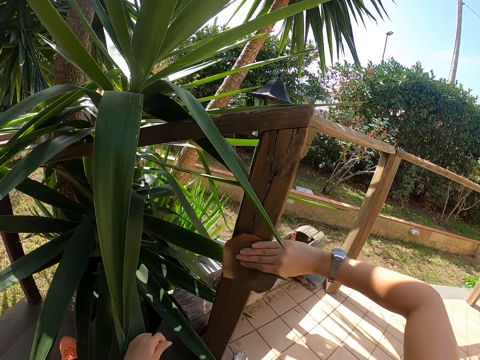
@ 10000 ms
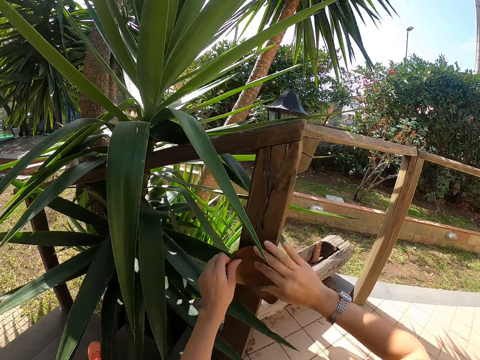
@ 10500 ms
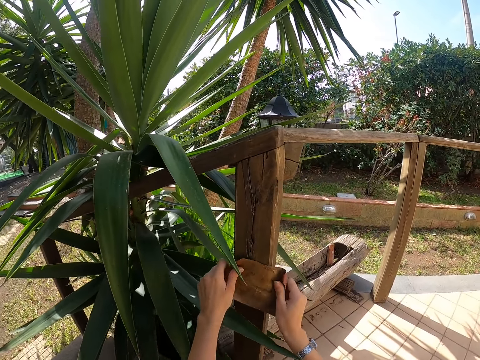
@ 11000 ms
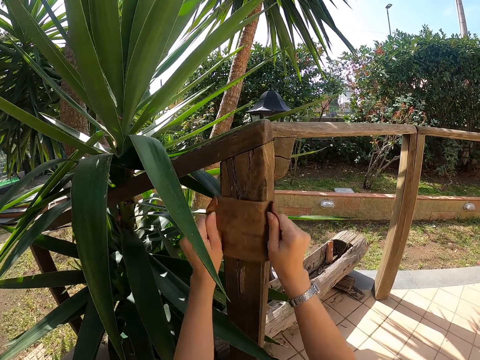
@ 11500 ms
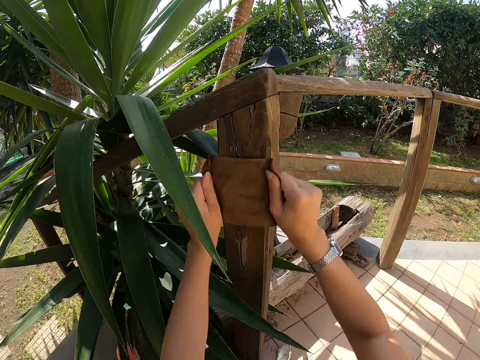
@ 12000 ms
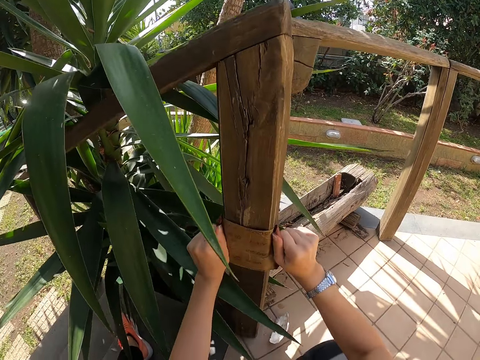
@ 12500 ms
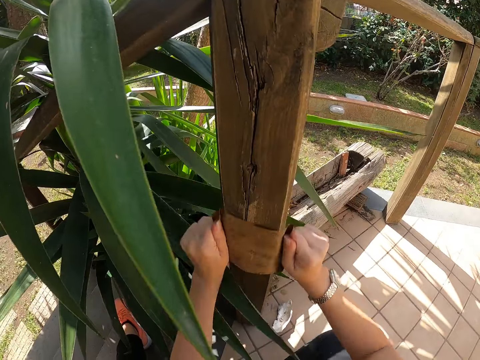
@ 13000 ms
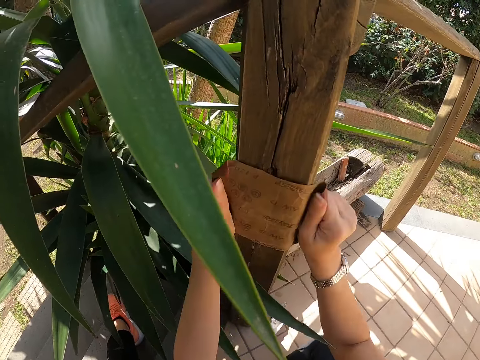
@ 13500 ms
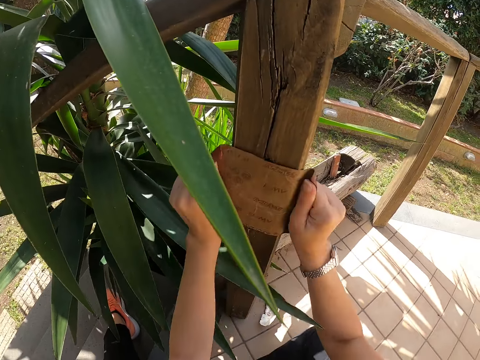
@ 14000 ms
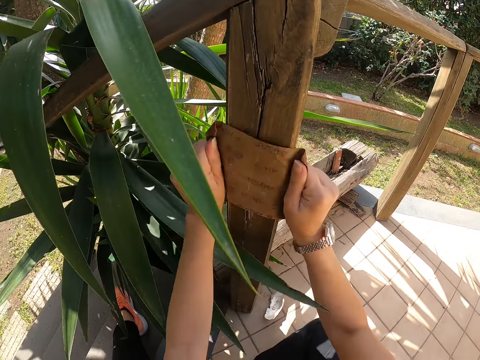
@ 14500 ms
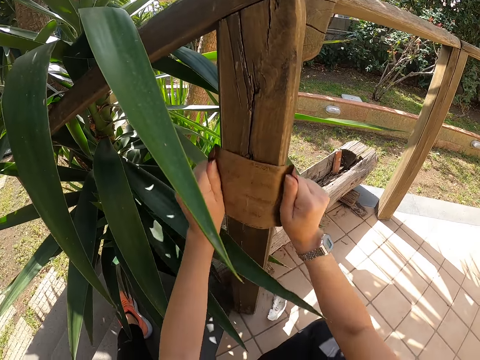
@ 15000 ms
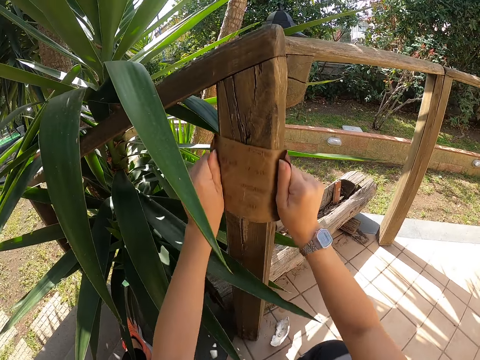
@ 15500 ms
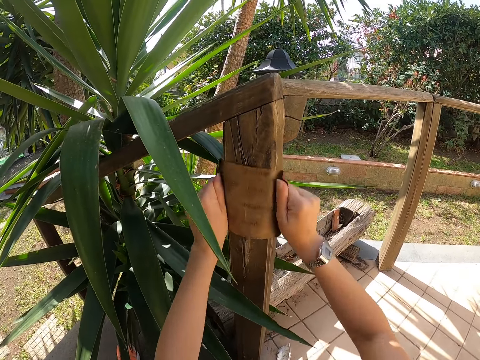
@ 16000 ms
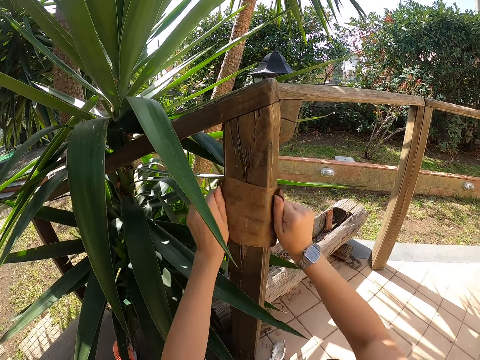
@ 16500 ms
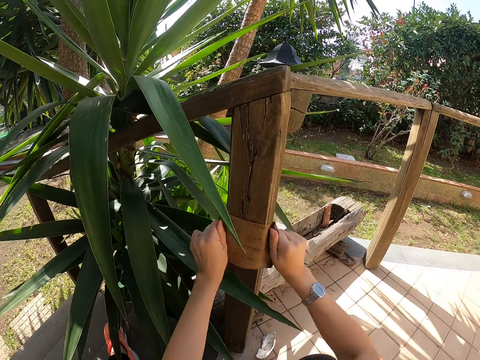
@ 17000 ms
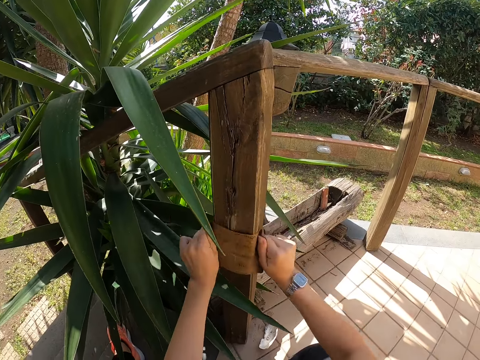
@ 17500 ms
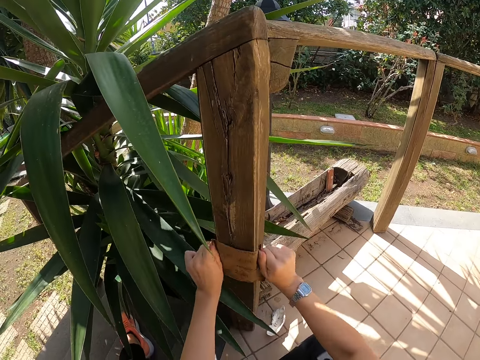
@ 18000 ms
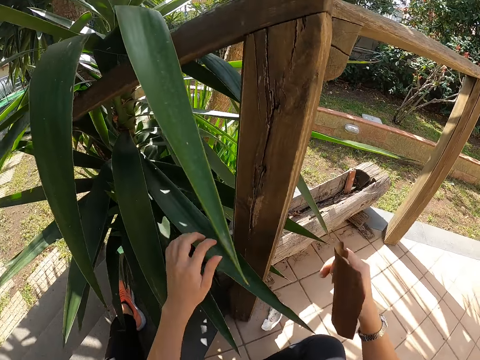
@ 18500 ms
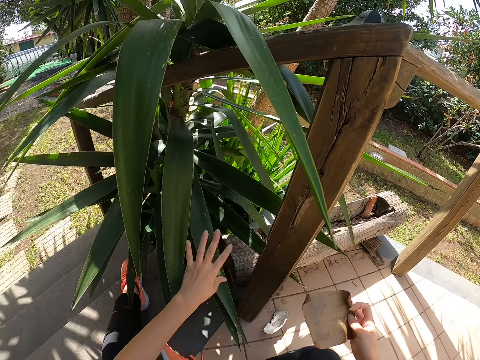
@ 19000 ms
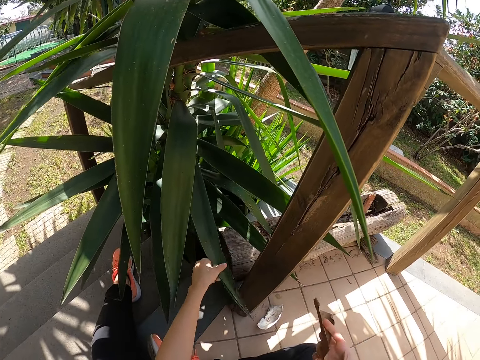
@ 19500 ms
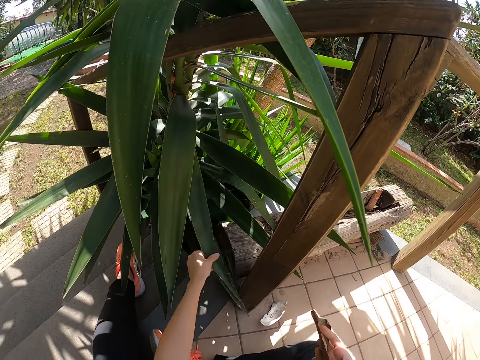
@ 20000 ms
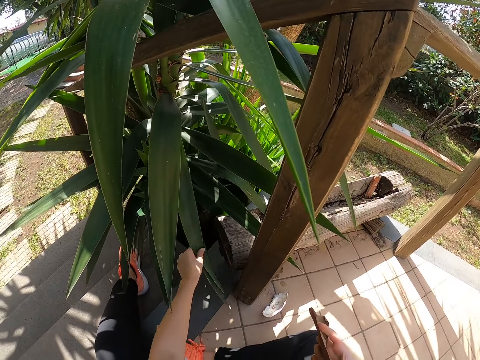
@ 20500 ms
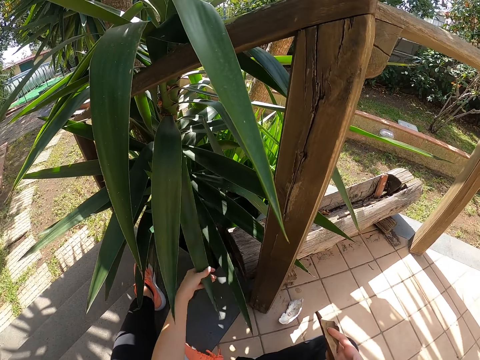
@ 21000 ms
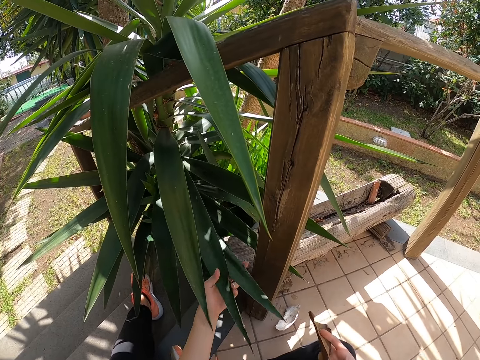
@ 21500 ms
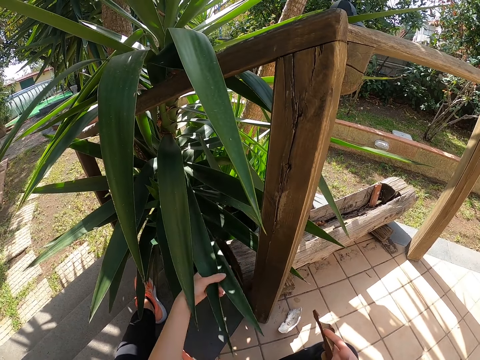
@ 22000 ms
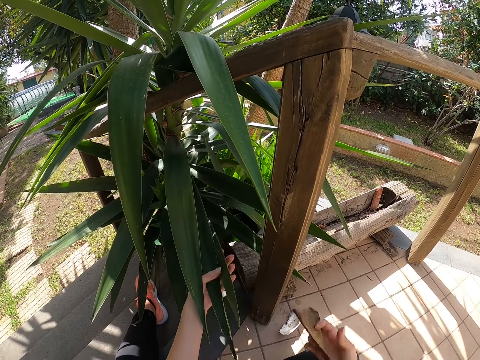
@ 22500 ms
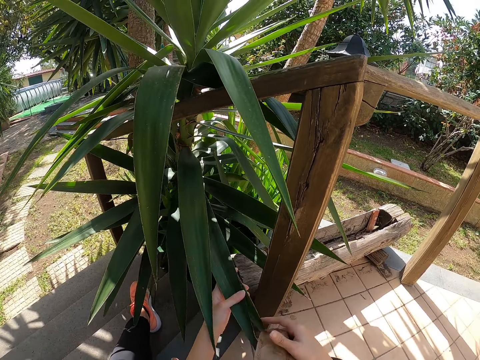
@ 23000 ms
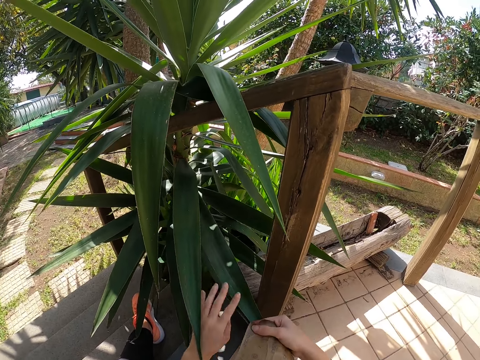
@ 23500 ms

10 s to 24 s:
The camera wearer holds sandpaper with both hands. They scrub the wood. They twist a plant leaf and shove leaves aside.

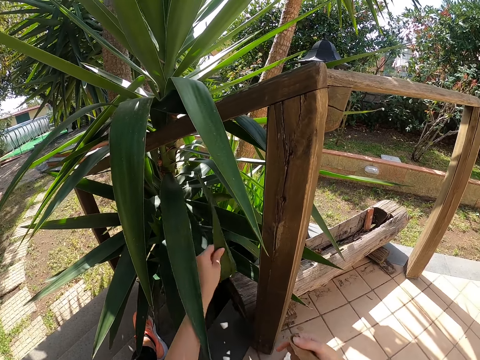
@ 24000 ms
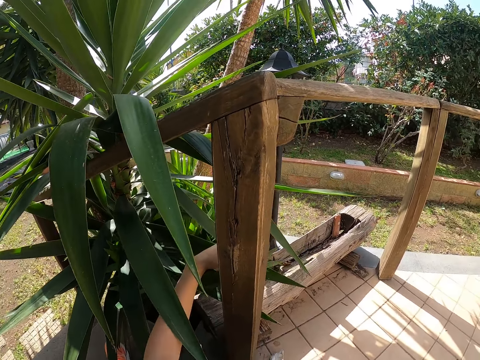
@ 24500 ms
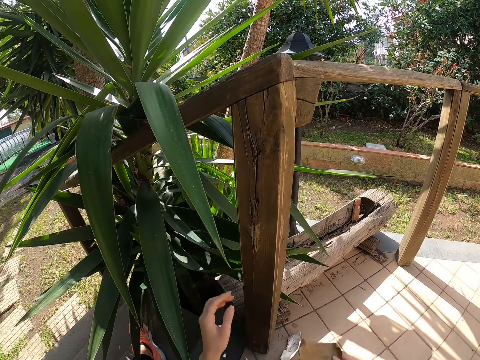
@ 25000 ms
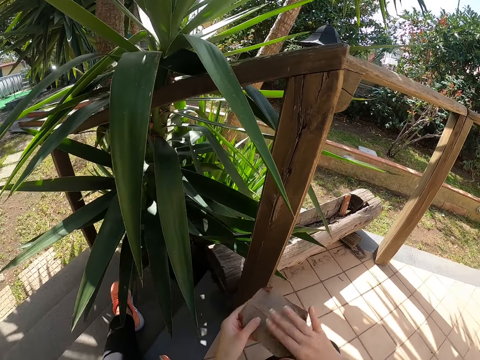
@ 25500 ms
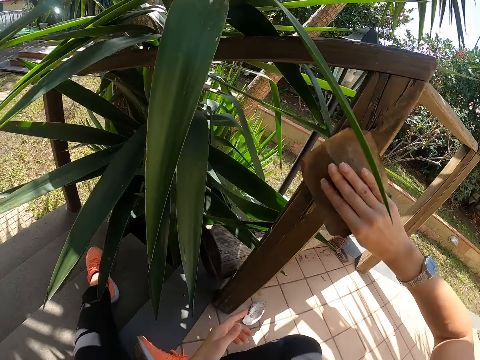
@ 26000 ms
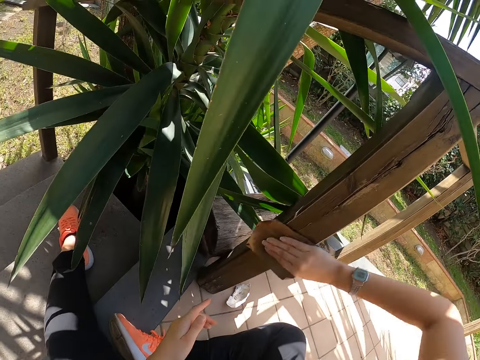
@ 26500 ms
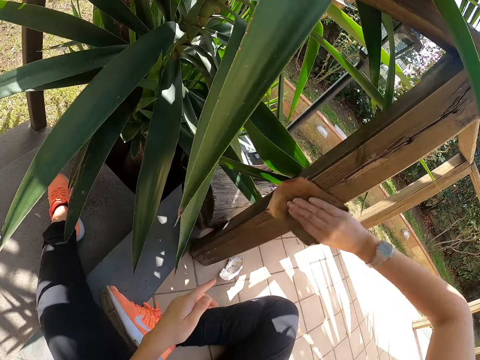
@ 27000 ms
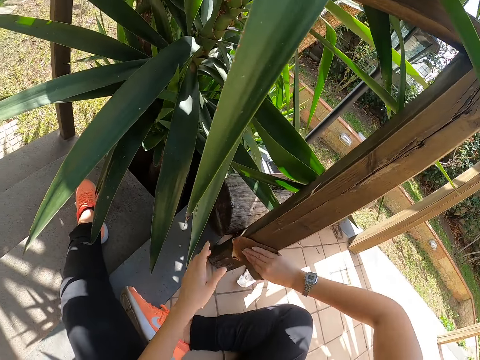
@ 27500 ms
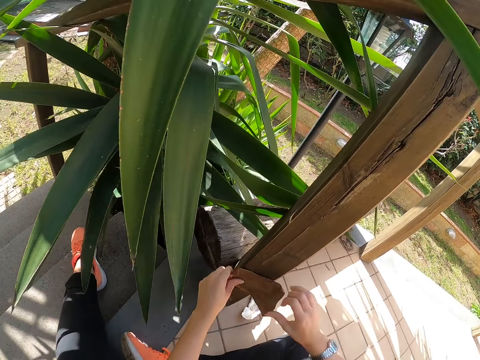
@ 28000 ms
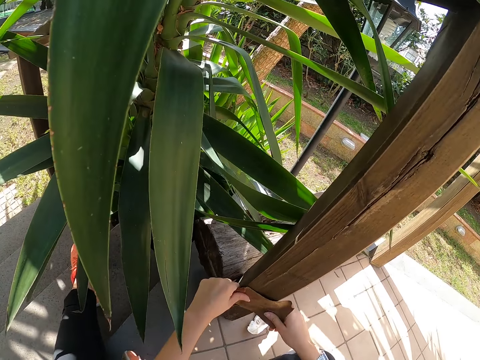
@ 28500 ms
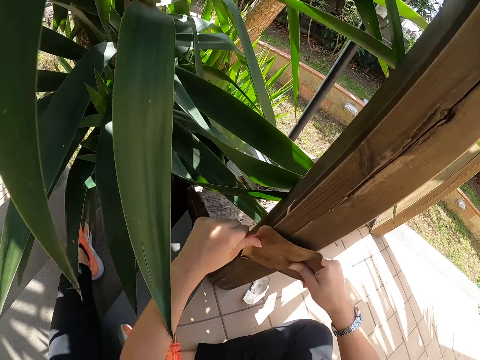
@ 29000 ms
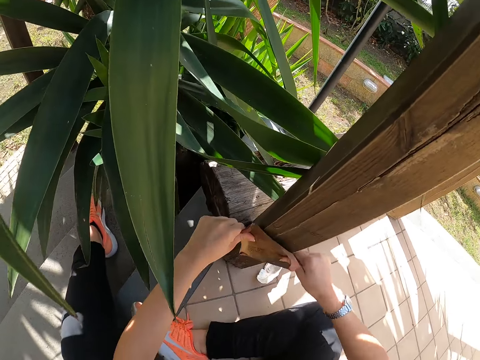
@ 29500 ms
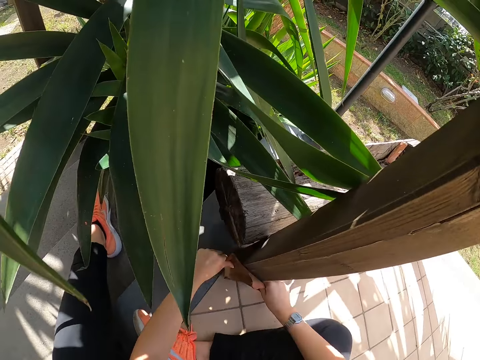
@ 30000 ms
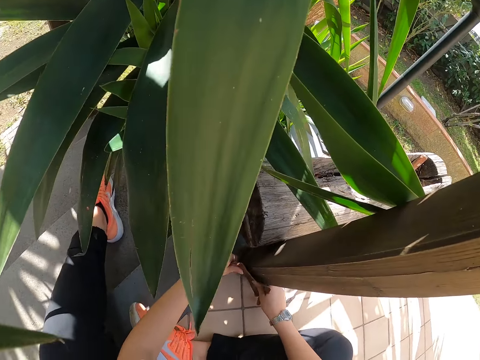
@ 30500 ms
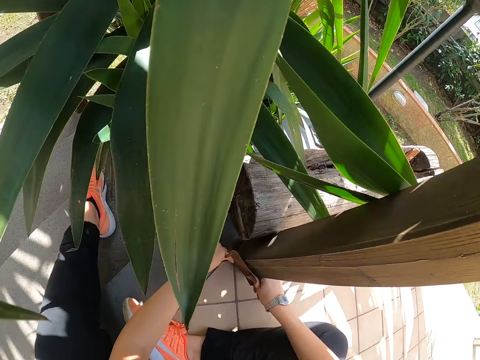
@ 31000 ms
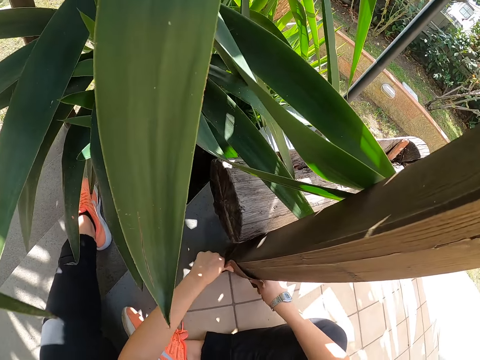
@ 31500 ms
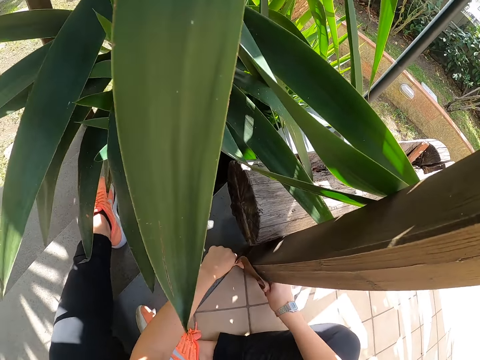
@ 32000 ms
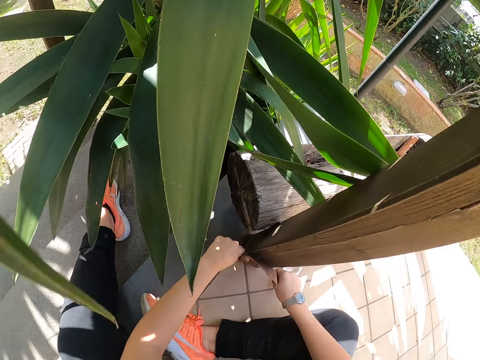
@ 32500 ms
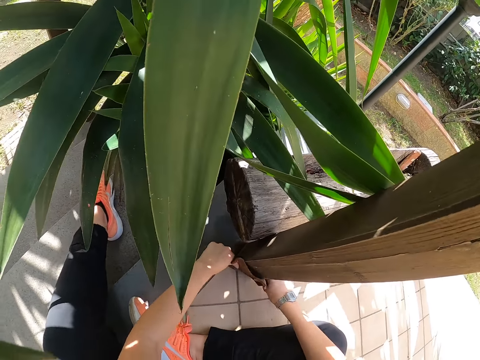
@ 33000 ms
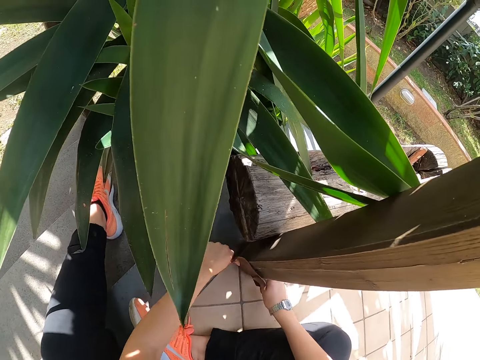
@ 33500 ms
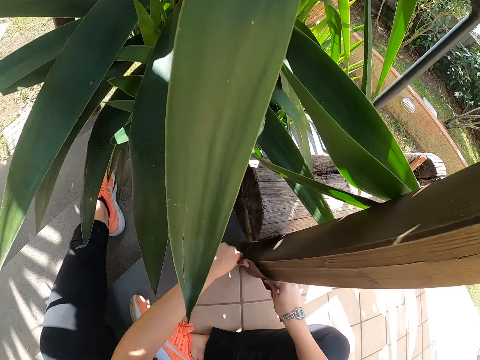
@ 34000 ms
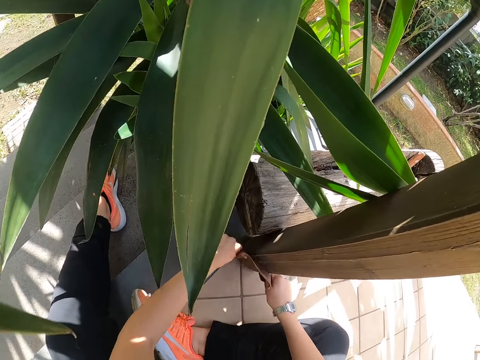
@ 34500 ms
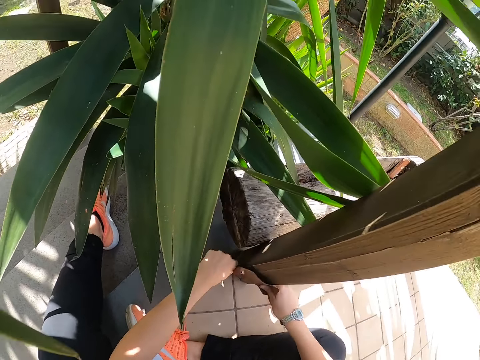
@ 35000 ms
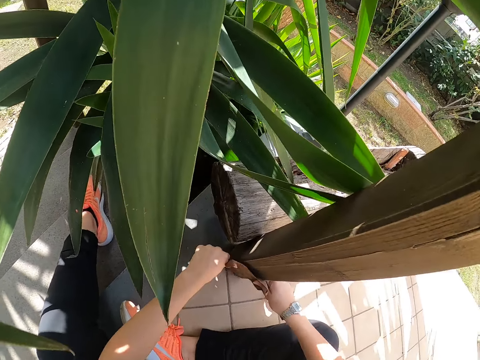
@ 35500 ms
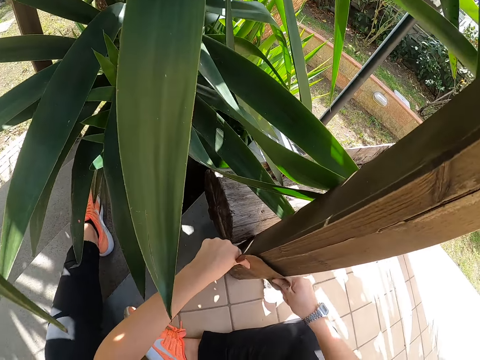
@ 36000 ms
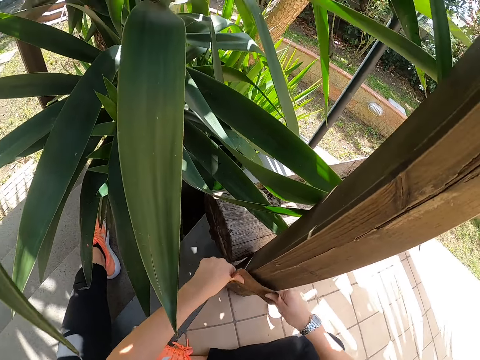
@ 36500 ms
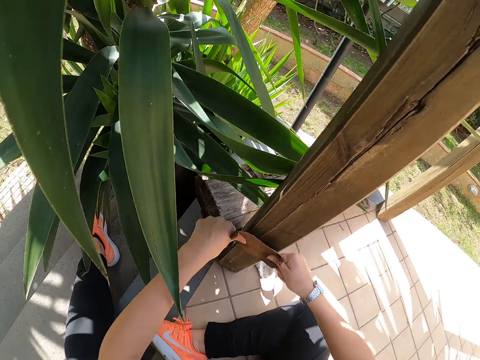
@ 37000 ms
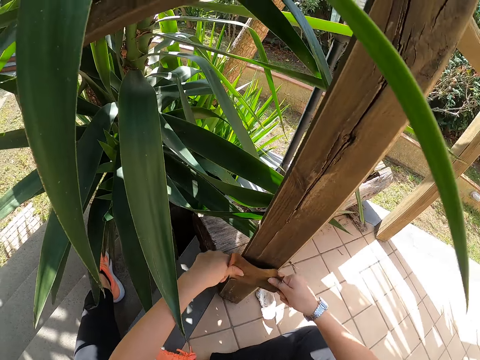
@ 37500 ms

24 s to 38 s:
The camera wearer smoothens the wood with a sandpaper with the right hand. They scrub the wood with both hands.
